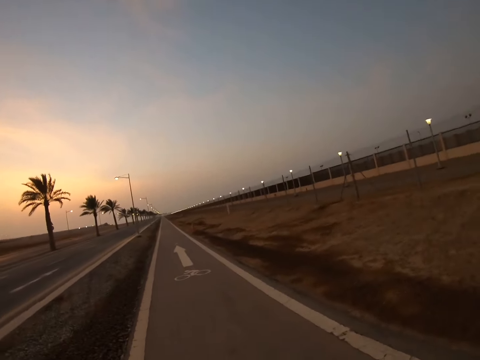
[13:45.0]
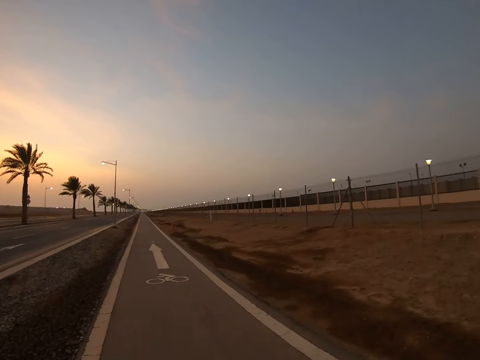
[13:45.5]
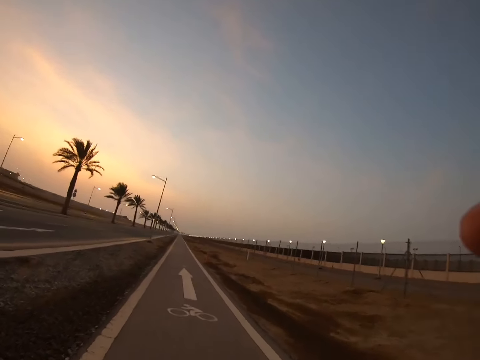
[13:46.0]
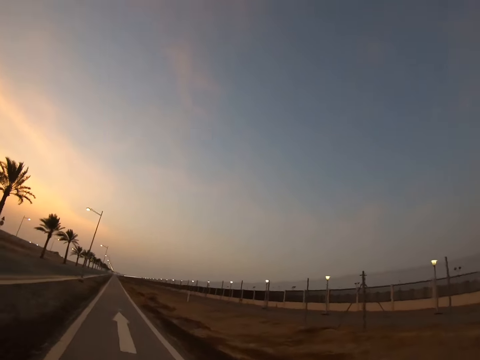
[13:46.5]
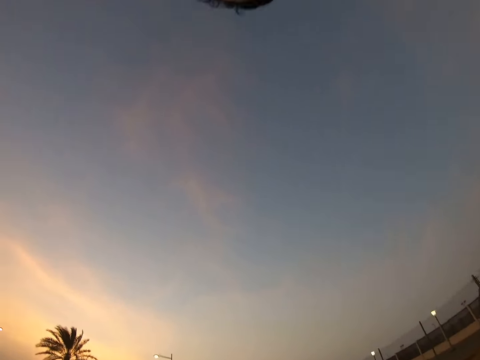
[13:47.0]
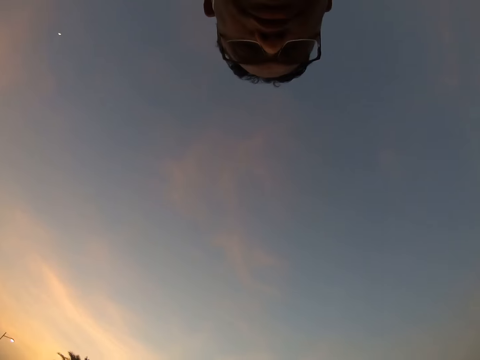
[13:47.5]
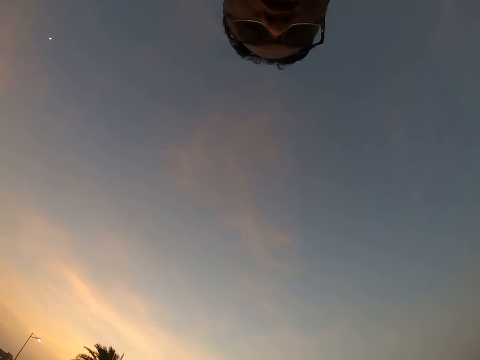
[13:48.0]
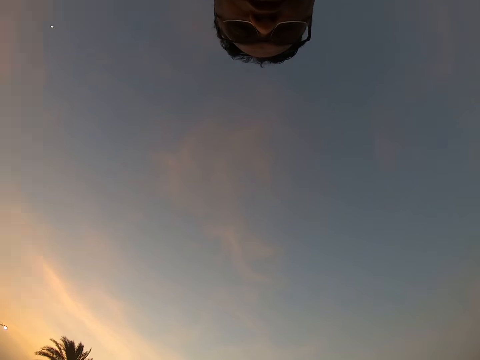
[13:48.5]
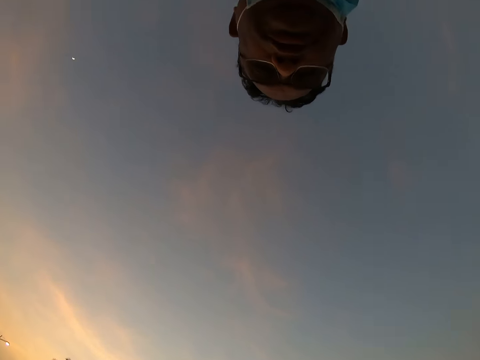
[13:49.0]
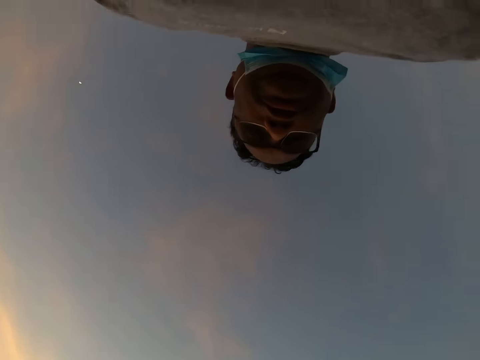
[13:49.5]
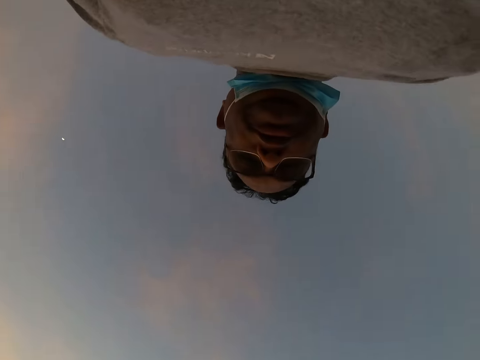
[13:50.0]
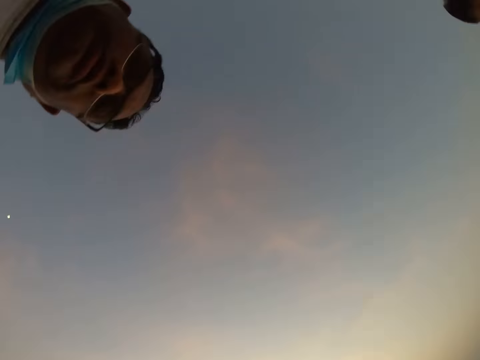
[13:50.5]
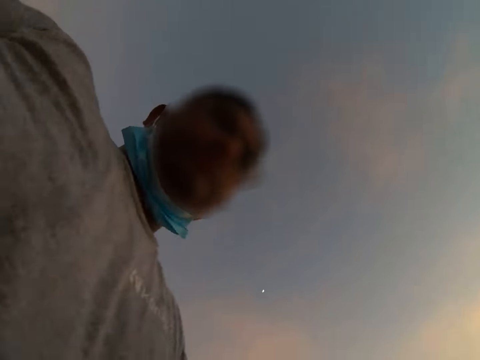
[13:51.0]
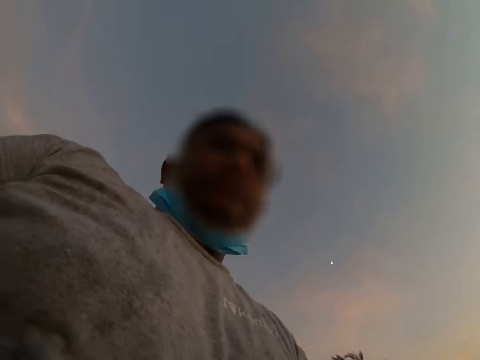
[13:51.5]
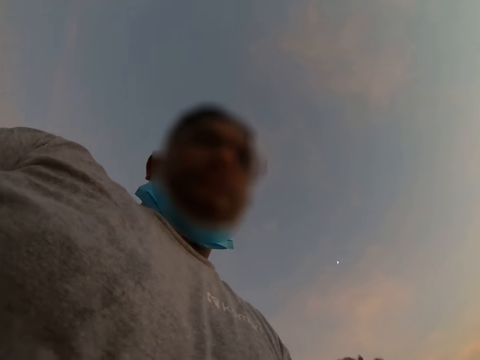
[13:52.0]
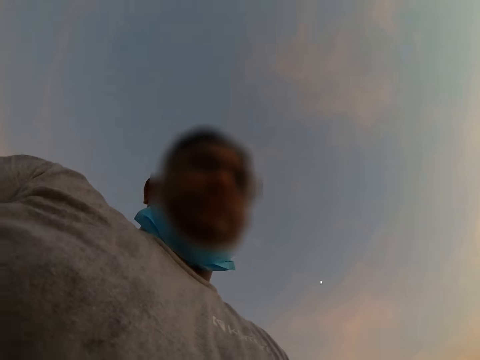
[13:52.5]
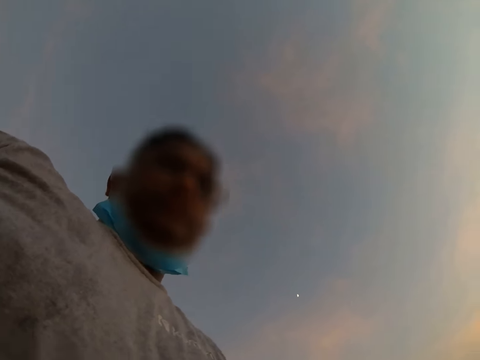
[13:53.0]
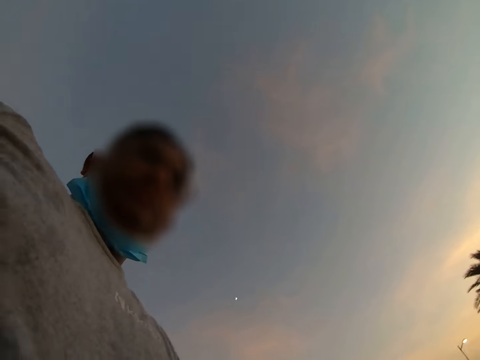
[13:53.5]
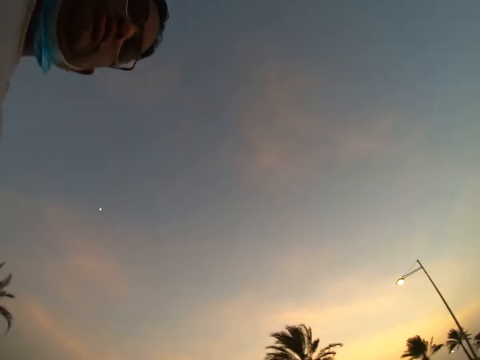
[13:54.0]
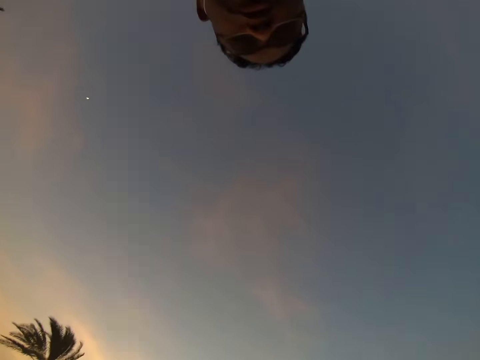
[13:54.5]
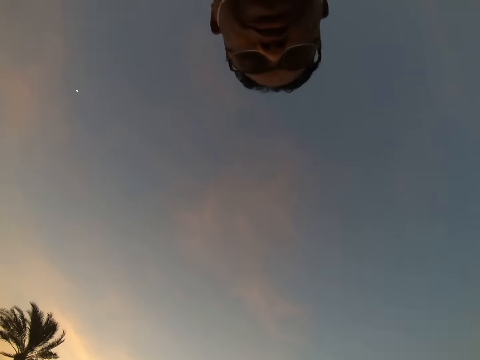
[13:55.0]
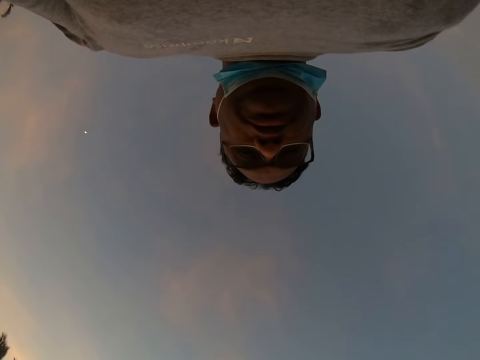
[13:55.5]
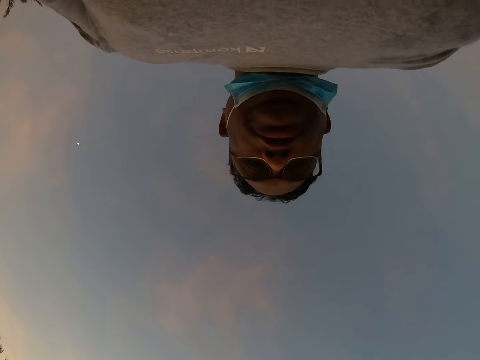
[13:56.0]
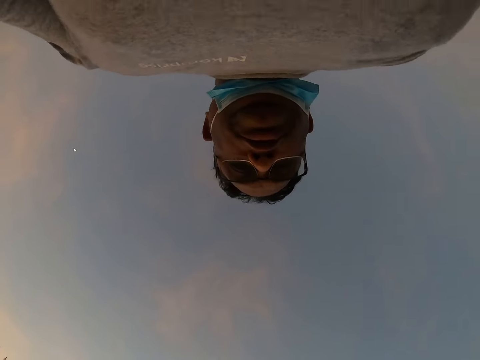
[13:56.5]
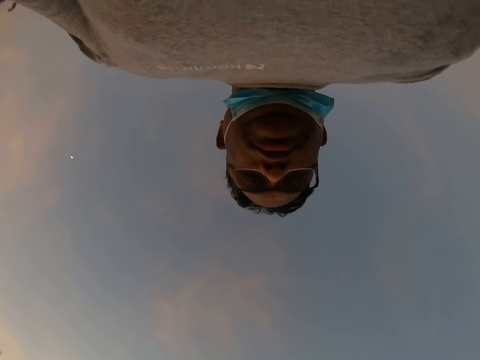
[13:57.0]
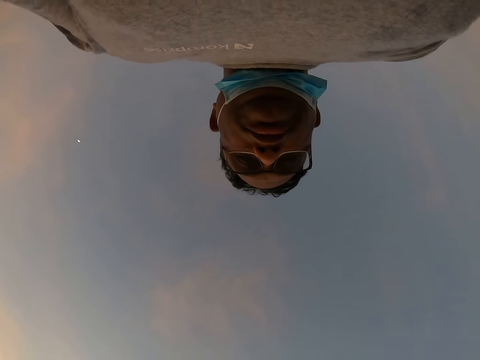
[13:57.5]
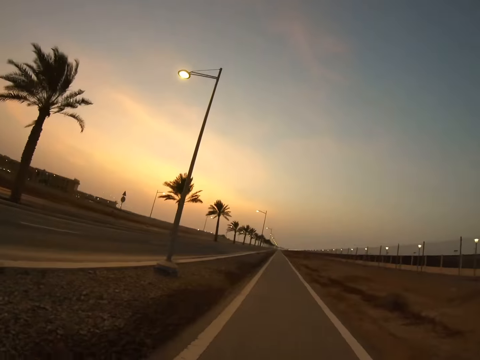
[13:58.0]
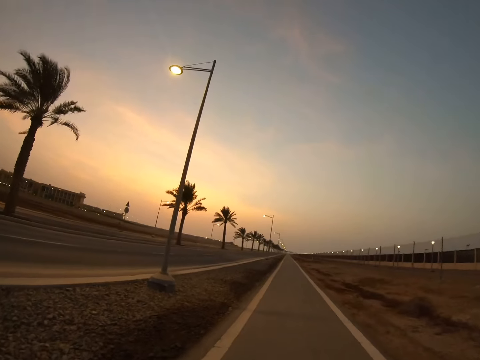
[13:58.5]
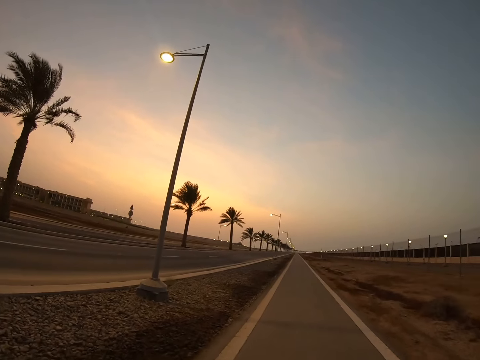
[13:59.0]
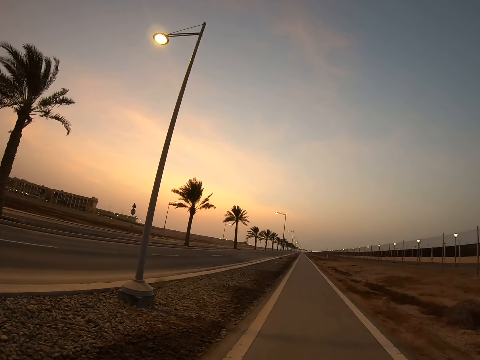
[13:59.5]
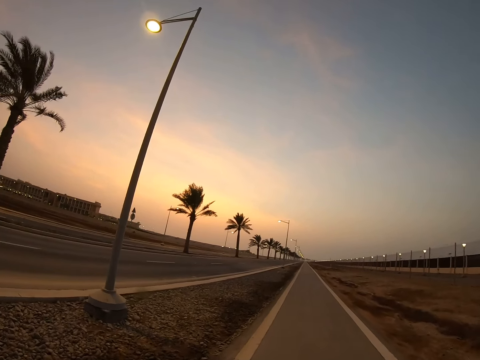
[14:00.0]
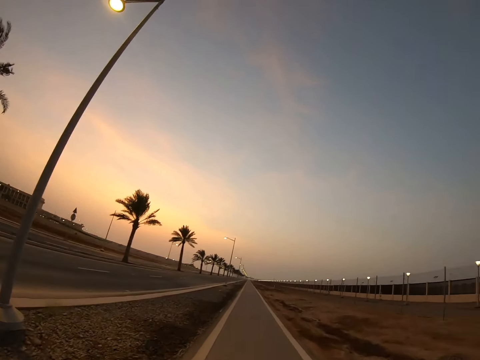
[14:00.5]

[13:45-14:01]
The camera wearer adjusts the camera. They stare at themselves through the camera. They walk along the road. They look around. They stare at themselves through the camera. They walk along the road. They look around. They stare at themselves through the camera. They walk along the road. They look around the road. They walk along the road.

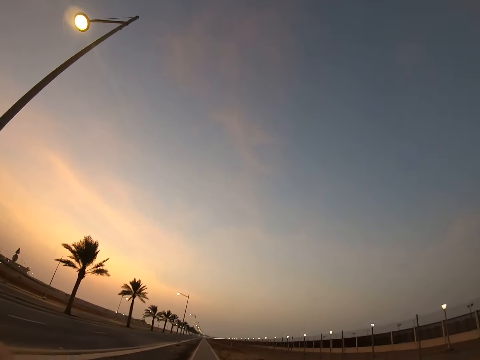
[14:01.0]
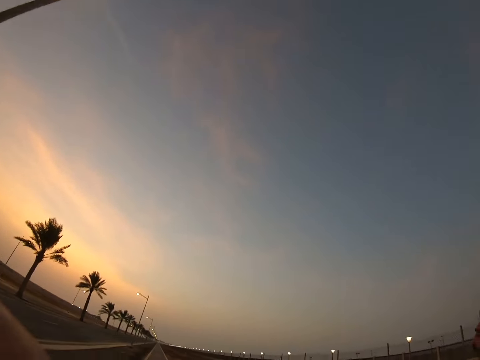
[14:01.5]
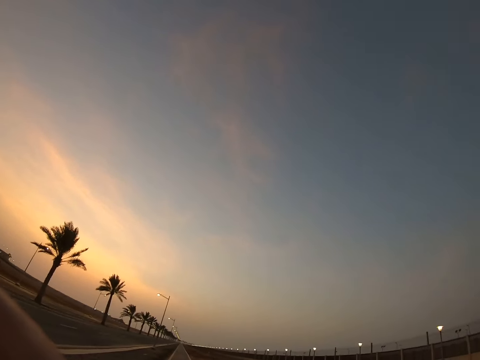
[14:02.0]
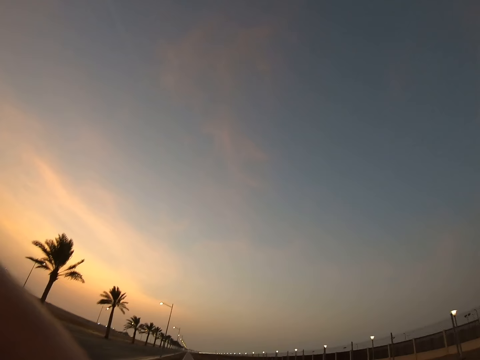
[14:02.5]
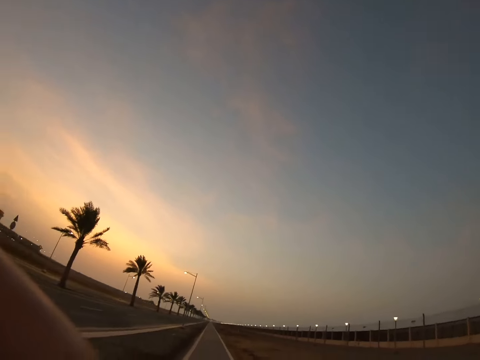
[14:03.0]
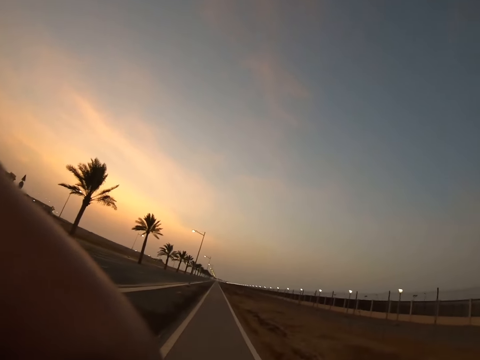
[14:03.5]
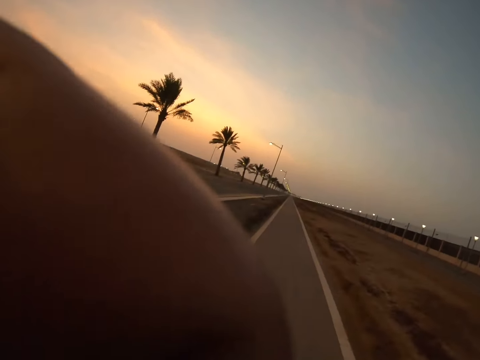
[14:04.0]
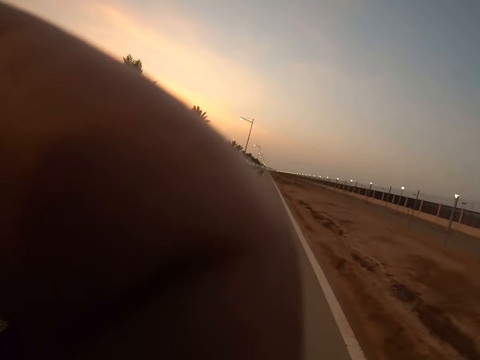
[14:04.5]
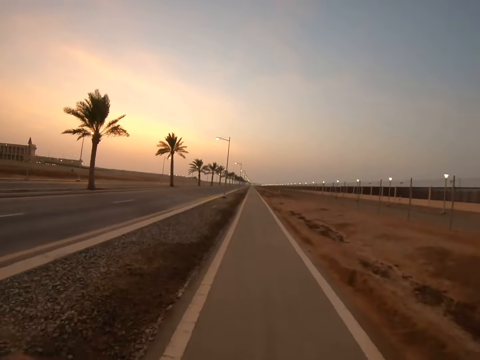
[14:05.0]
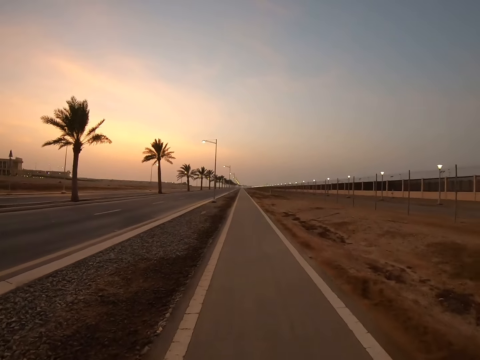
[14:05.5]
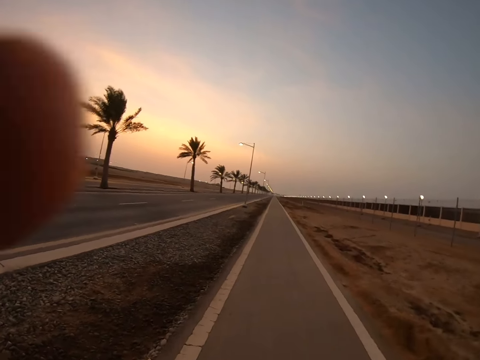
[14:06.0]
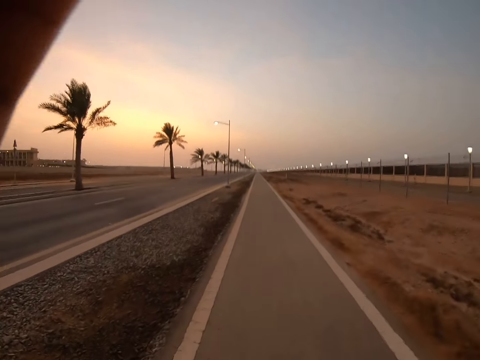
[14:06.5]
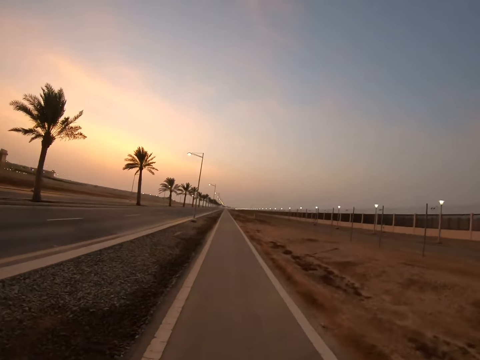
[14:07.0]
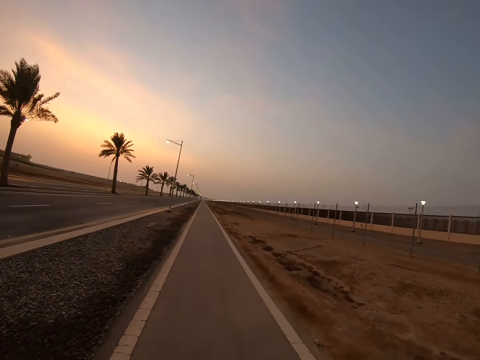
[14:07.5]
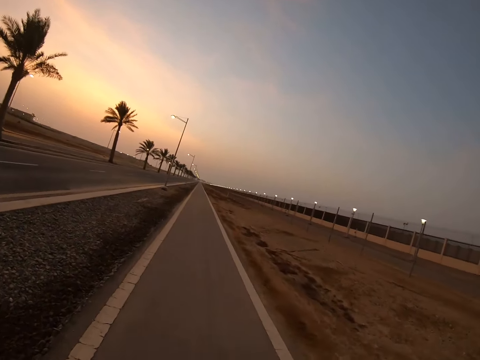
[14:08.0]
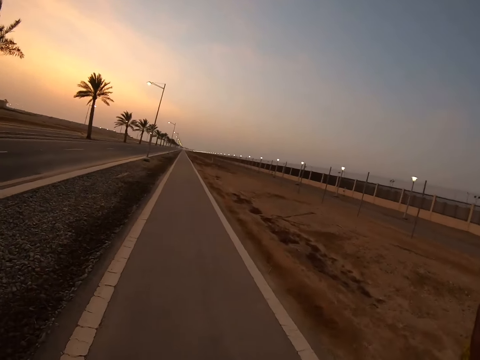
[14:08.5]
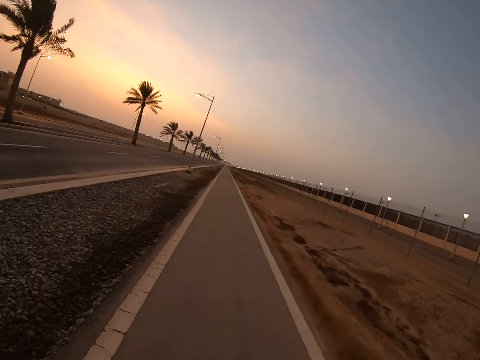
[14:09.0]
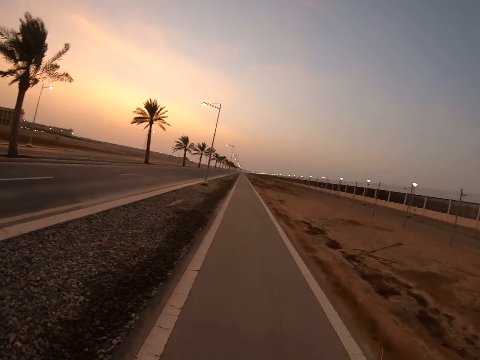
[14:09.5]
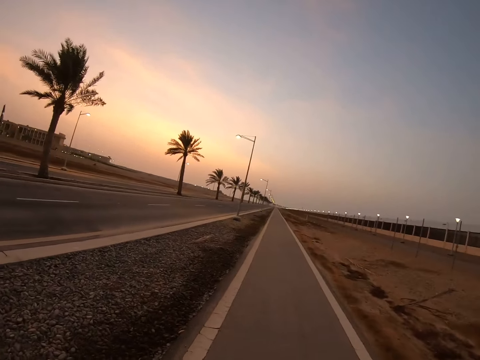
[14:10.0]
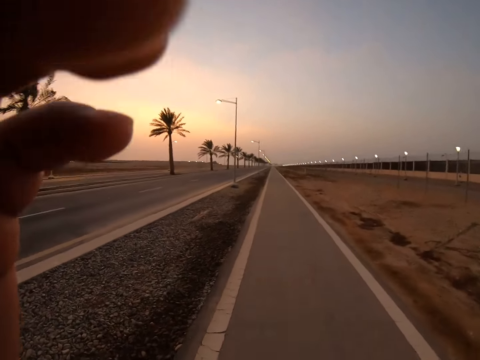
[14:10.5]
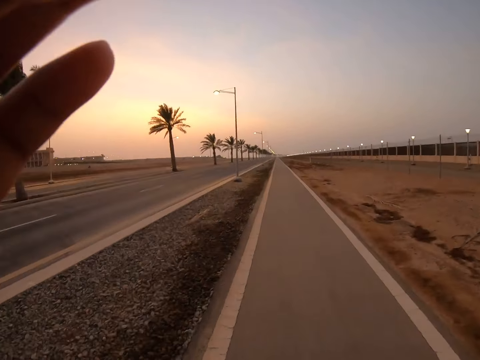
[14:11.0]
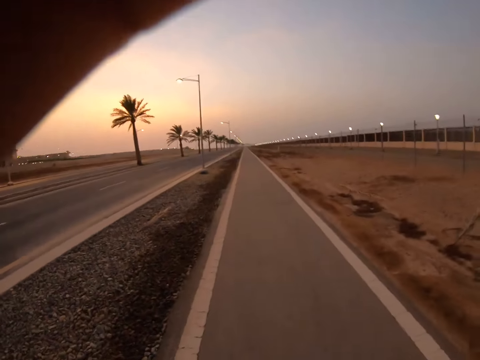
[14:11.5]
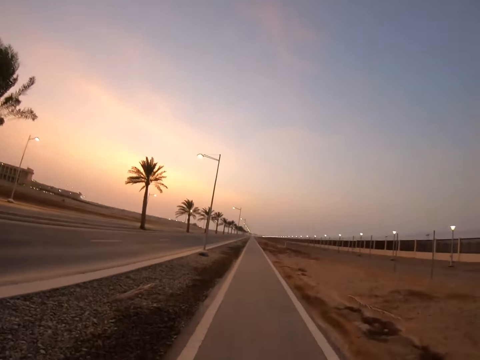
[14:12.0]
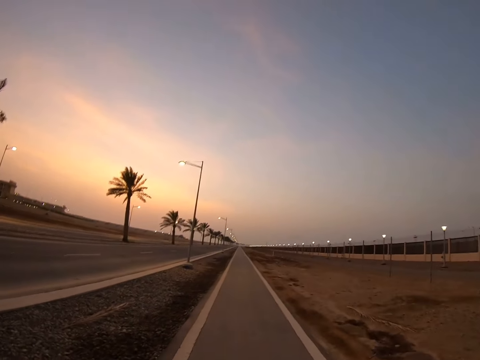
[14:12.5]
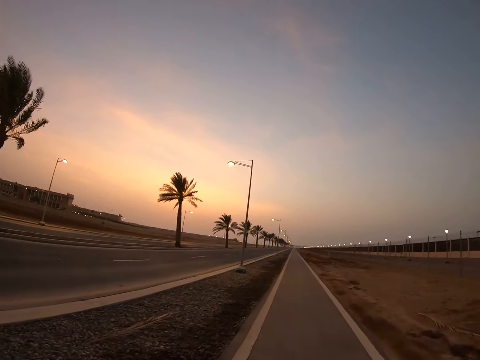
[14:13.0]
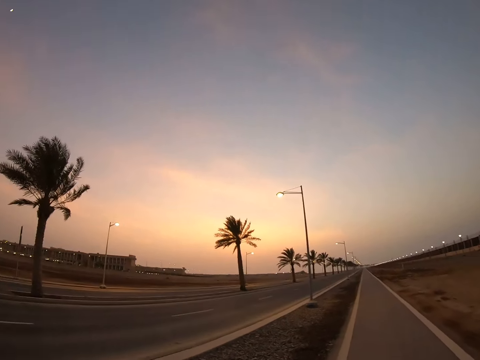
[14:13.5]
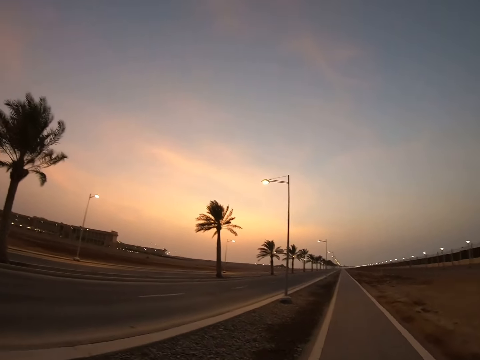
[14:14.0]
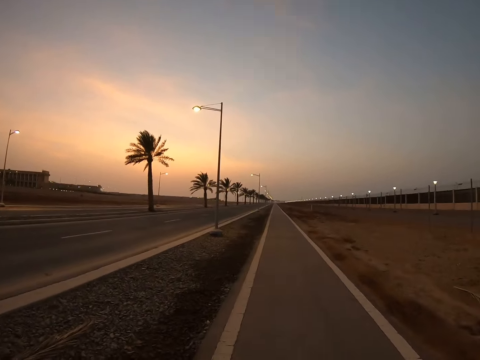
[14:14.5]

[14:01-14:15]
The camera wearer adjusts the camera. He looks at the sky. He walks on the sidewalk. He adjusts the camera. He flips his hand up. He walks along the road. He flips his hand down.
